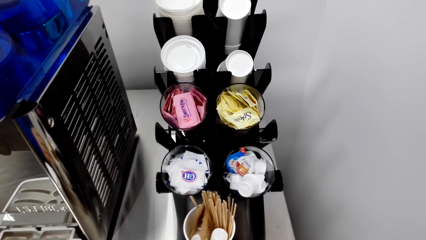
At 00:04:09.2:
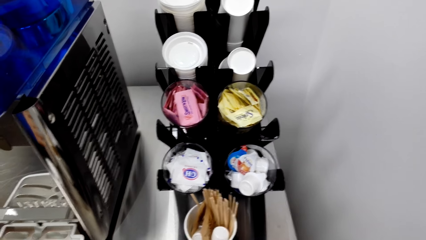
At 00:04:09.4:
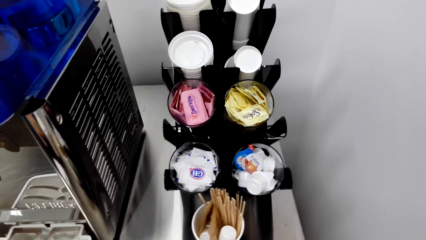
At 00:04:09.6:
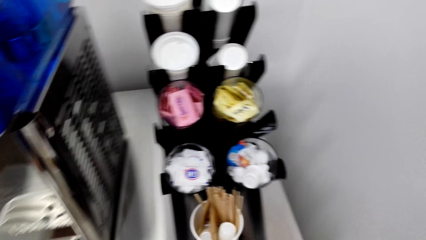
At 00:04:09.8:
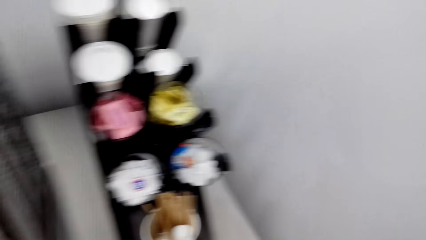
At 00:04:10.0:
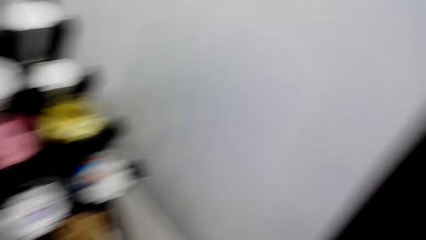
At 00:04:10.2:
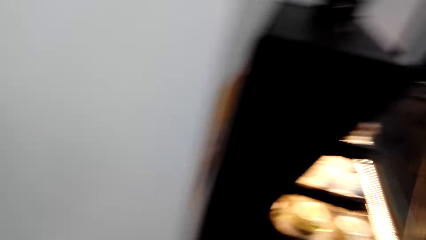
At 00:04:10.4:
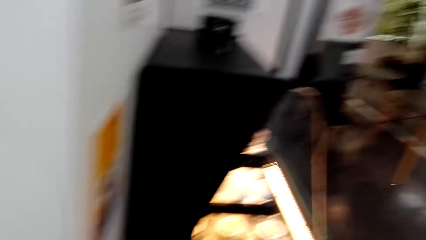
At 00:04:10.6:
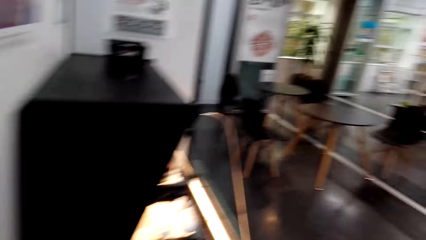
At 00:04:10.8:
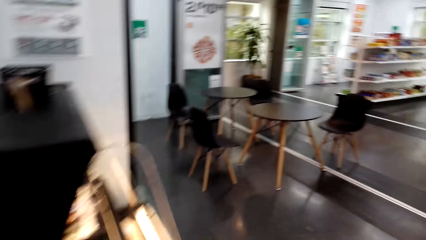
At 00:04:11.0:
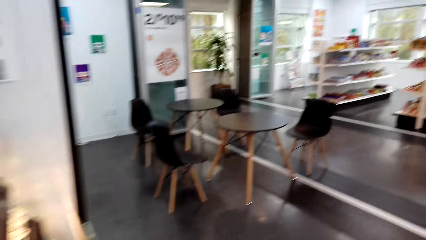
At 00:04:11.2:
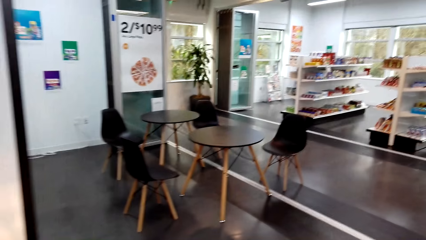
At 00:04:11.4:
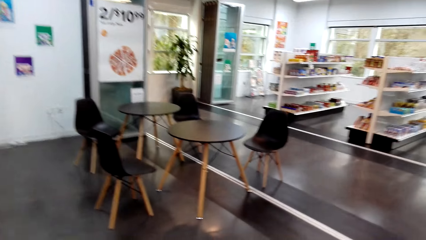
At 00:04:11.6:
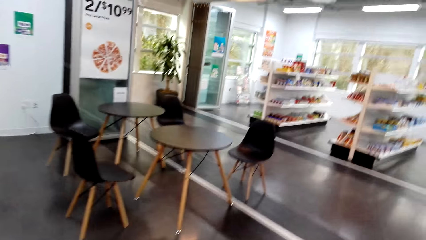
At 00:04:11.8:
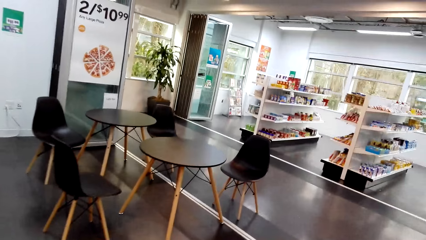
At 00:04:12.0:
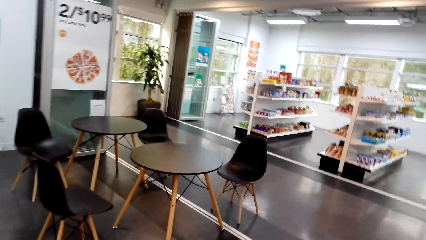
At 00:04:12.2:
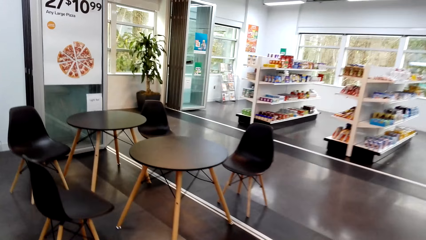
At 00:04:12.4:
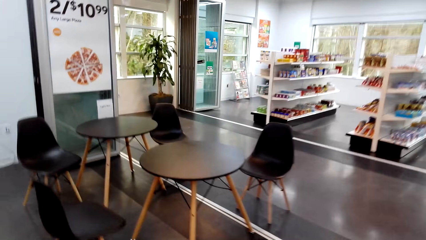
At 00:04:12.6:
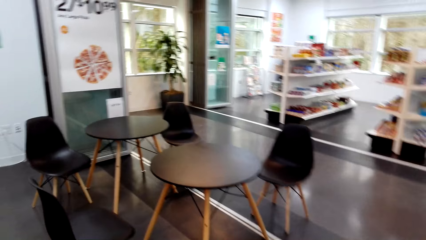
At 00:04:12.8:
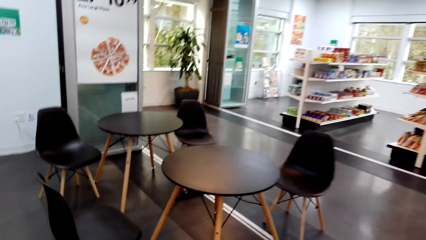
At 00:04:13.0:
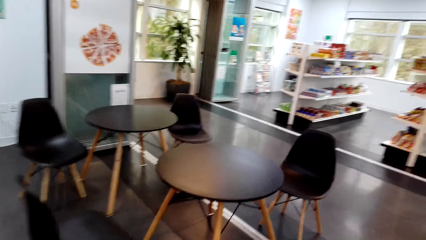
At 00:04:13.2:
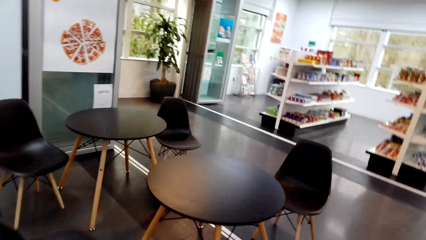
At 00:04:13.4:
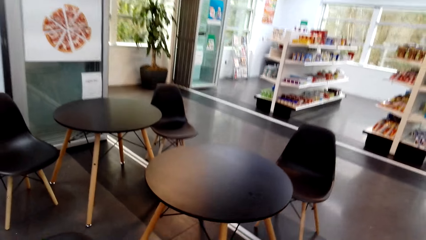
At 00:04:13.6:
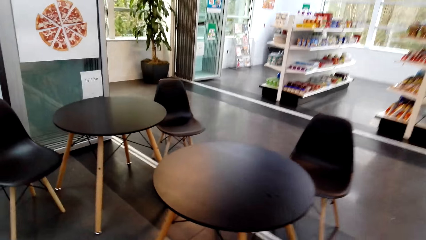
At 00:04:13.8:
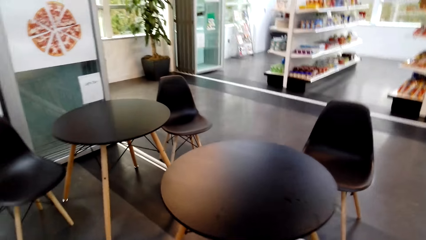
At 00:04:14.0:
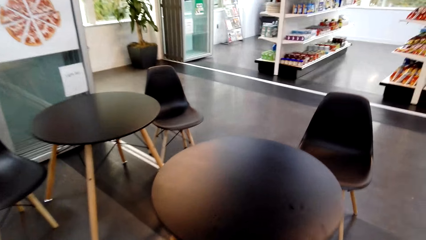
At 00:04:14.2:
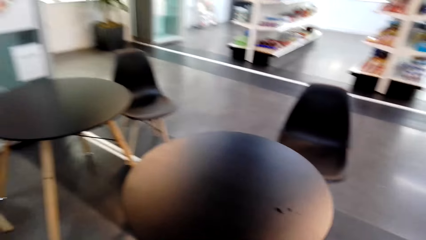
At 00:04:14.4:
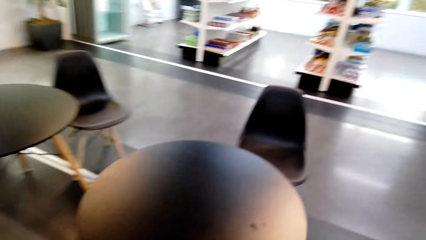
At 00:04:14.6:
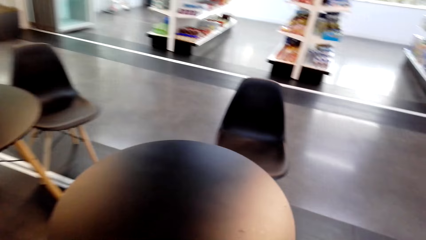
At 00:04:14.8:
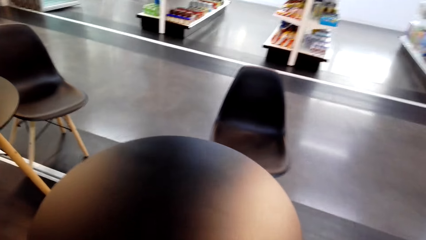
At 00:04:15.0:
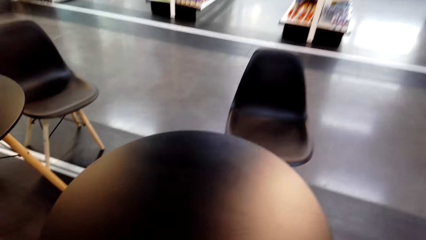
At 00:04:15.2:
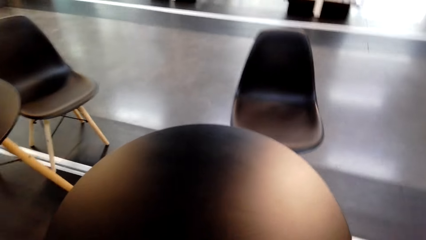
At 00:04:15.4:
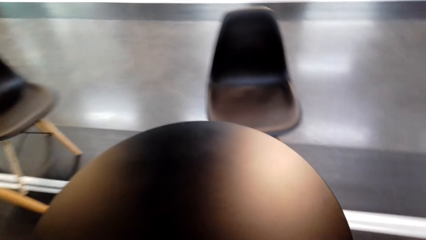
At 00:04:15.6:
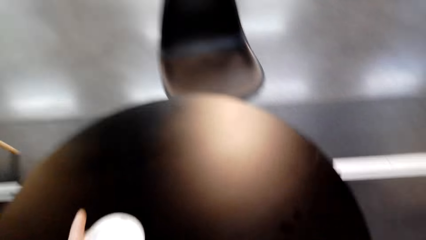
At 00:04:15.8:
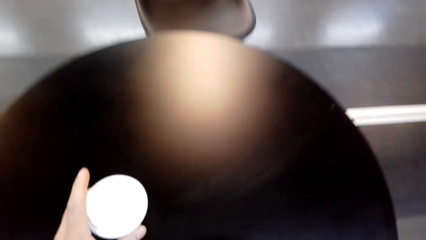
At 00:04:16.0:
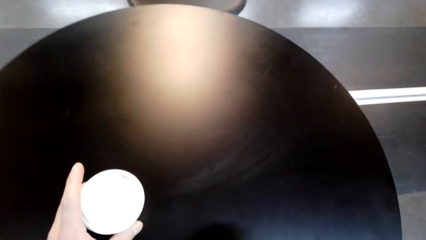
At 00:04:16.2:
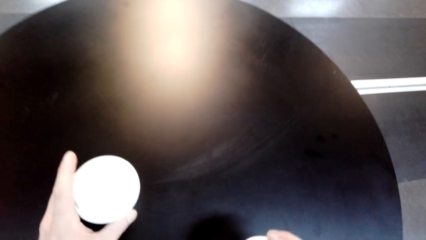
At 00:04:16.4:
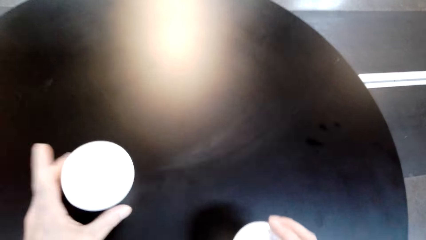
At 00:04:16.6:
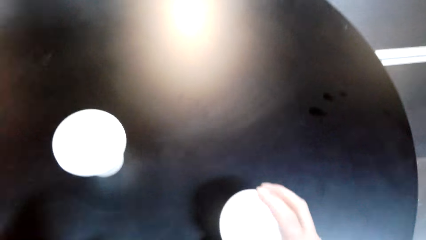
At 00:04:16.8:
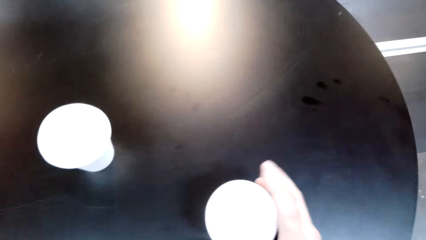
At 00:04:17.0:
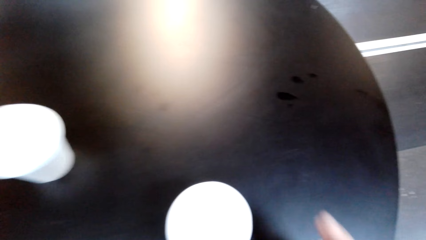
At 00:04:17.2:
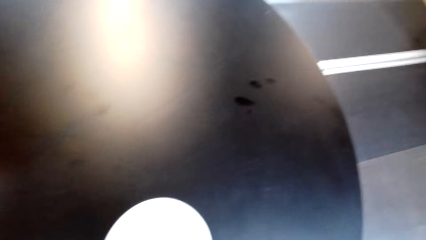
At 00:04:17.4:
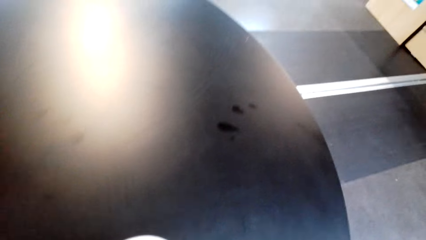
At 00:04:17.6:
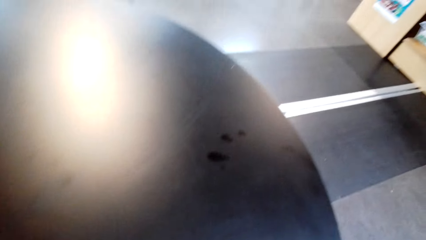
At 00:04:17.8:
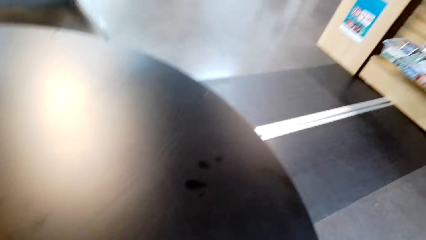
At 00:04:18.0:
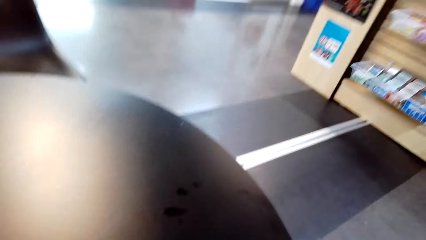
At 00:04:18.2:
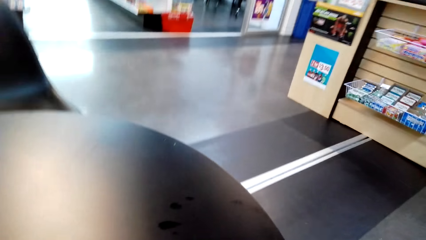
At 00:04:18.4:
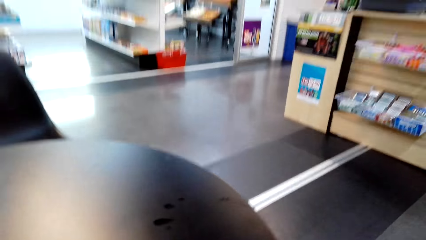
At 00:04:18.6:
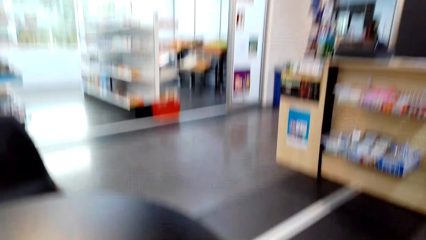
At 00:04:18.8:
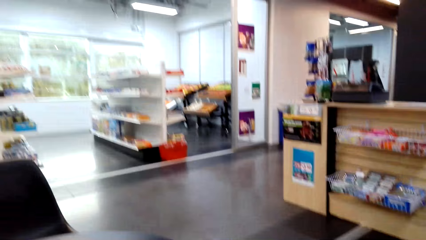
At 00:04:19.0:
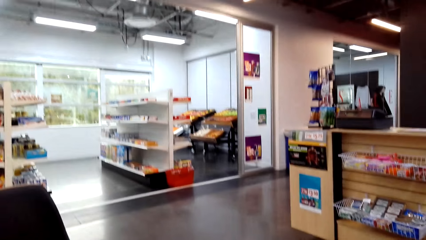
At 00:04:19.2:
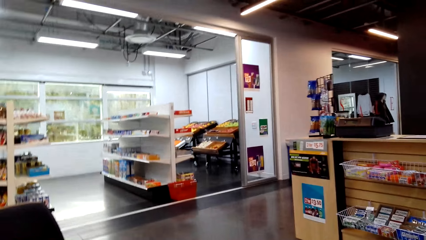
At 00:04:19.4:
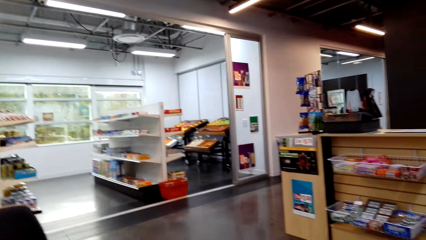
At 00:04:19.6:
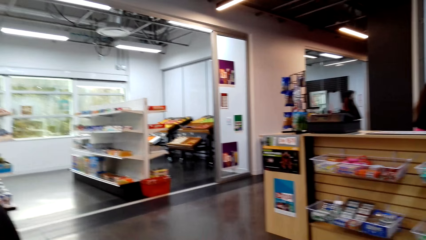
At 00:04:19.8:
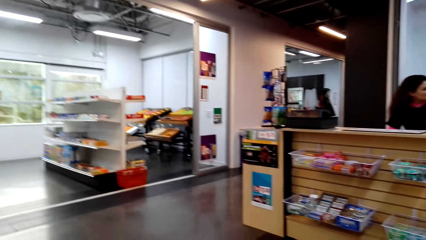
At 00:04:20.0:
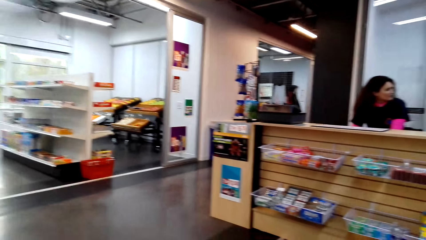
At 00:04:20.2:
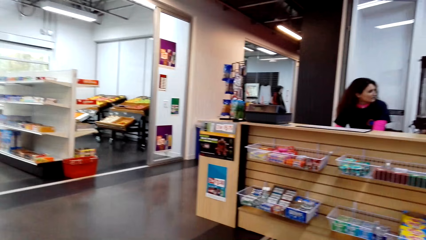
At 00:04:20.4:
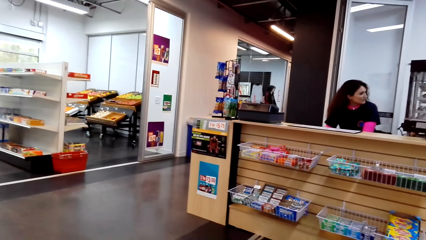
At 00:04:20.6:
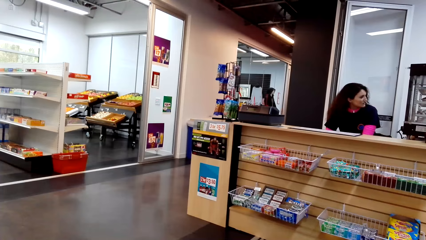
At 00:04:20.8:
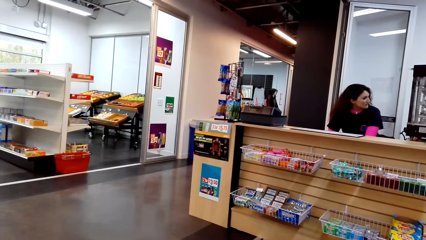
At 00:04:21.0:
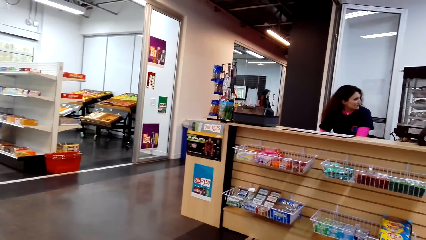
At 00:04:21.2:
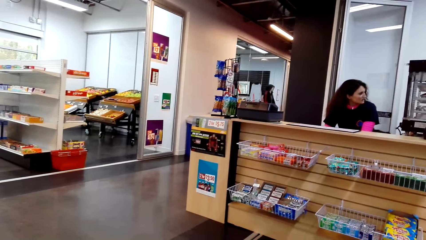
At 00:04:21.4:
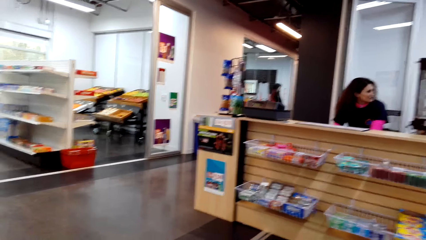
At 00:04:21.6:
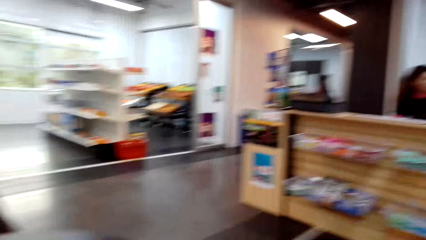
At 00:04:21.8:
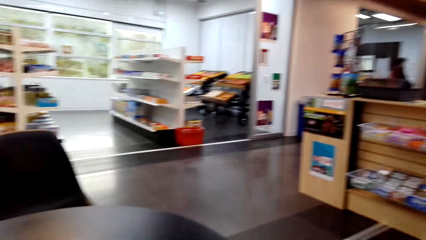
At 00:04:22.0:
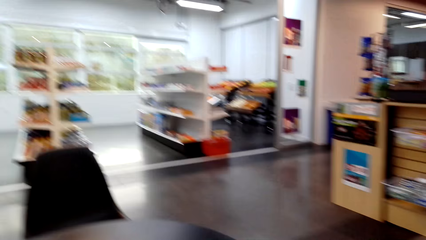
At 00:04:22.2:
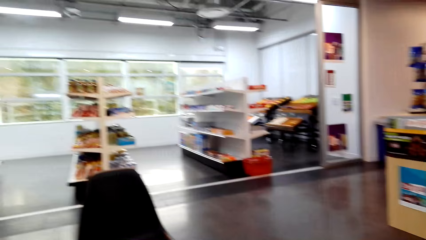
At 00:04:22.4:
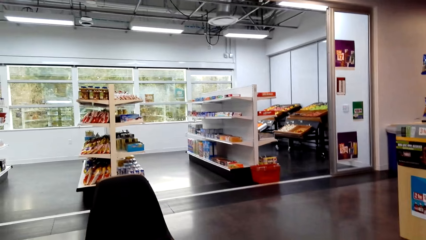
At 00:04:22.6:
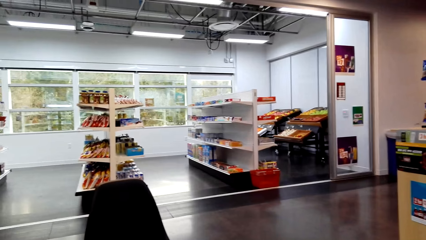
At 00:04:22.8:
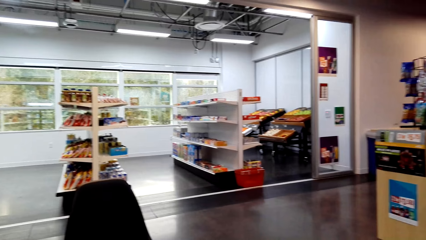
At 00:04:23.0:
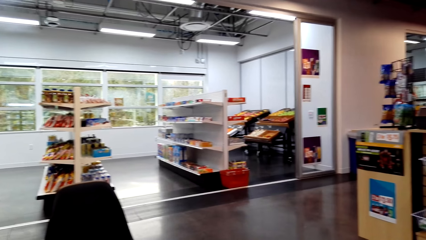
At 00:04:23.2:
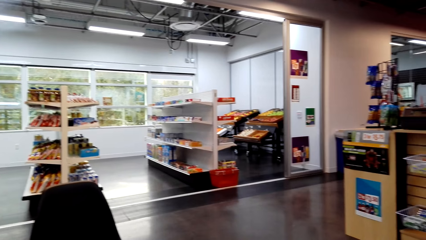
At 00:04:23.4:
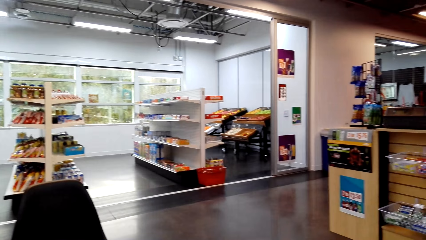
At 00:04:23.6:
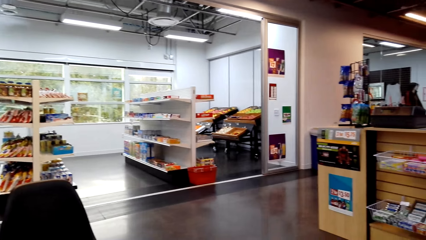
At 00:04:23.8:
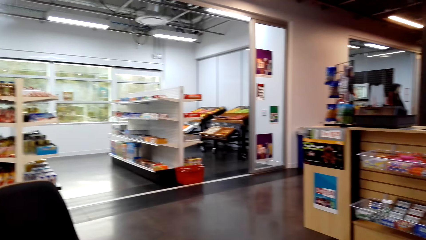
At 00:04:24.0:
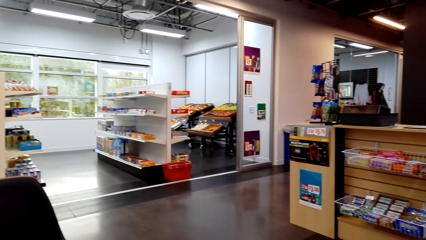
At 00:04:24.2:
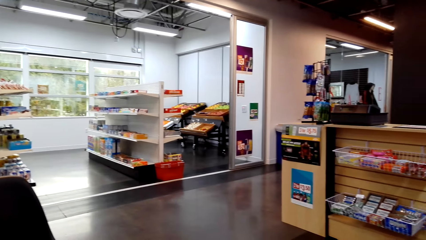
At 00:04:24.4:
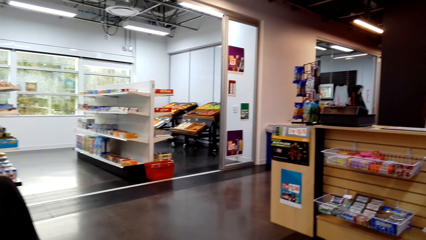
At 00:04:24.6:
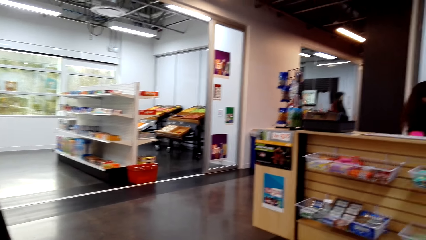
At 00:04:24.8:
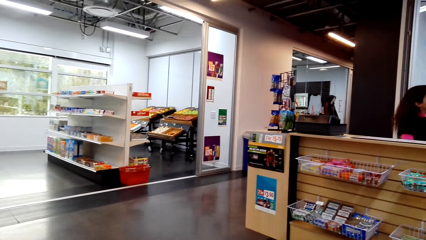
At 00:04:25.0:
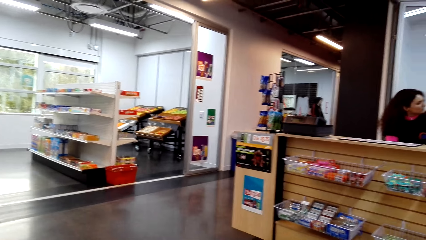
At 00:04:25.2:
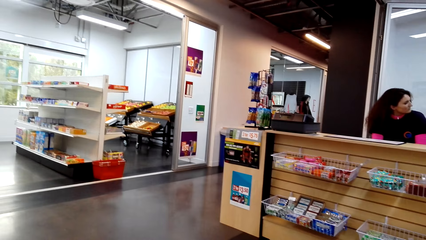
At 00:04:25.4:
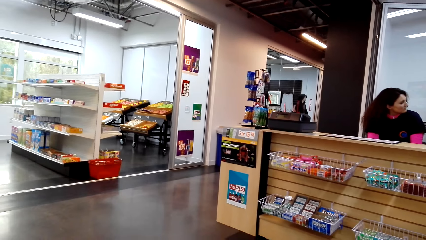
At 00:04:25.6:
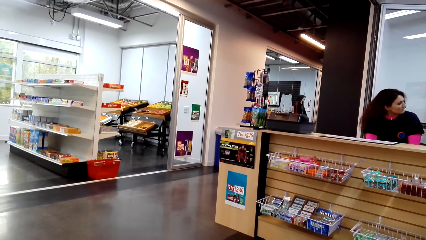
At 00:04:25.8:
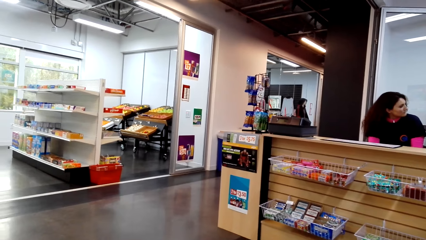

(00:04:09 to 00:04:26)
The camera wearer walks towards the table. They place the tea on the table. They look to a lady.
